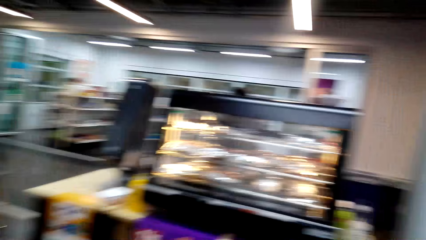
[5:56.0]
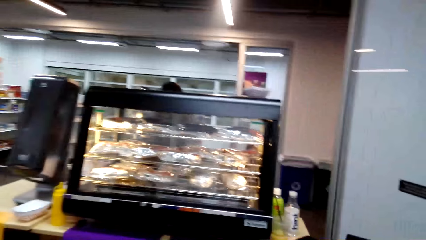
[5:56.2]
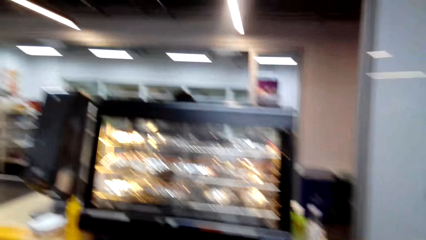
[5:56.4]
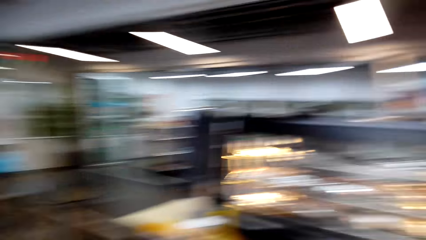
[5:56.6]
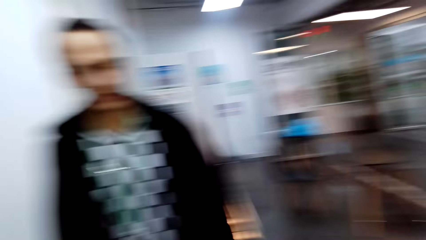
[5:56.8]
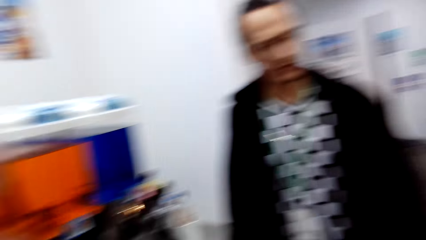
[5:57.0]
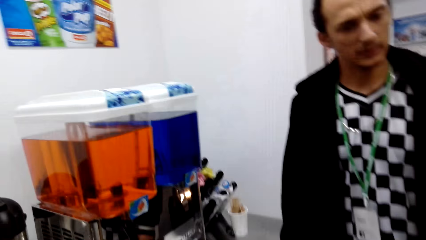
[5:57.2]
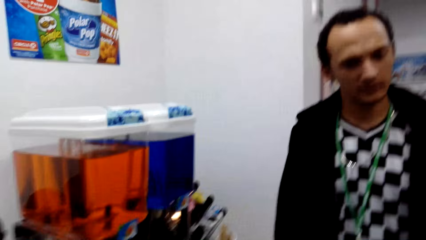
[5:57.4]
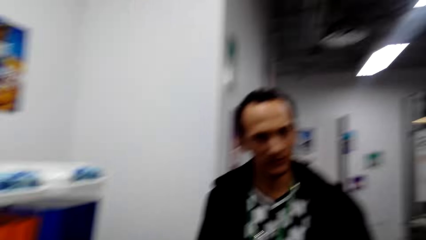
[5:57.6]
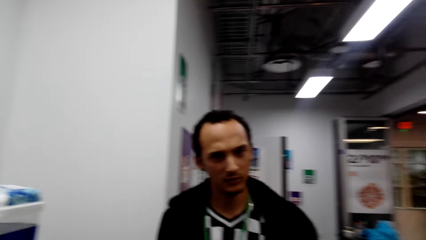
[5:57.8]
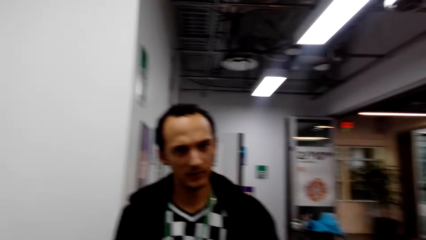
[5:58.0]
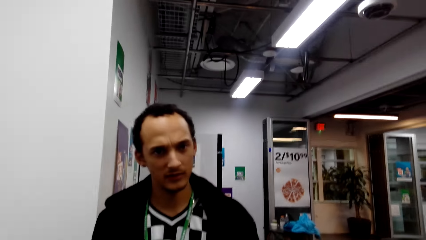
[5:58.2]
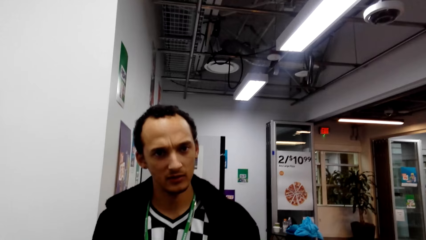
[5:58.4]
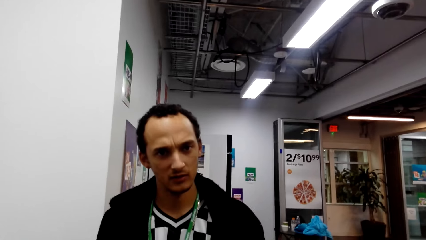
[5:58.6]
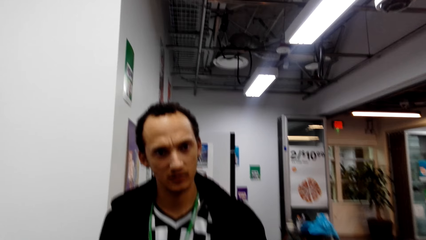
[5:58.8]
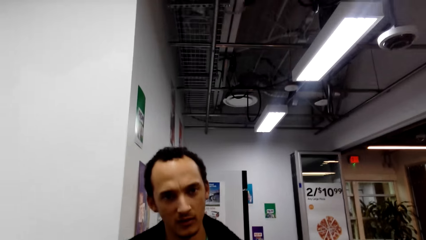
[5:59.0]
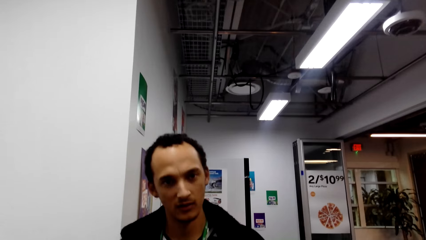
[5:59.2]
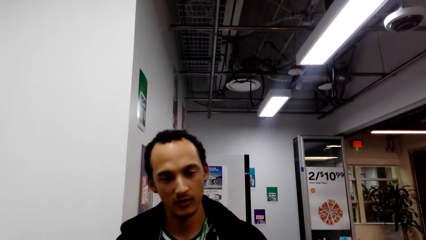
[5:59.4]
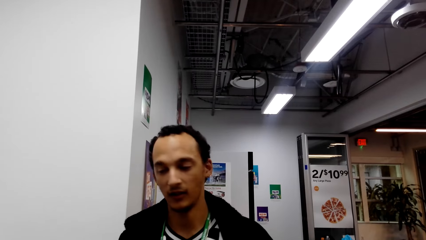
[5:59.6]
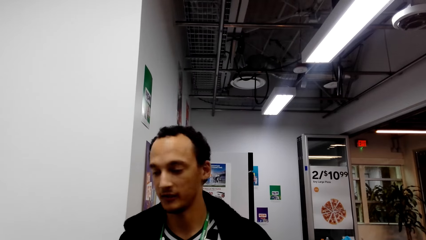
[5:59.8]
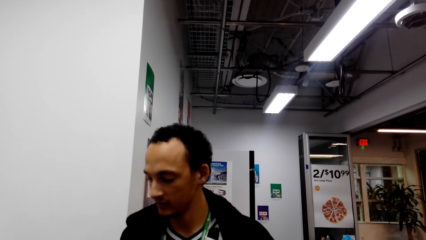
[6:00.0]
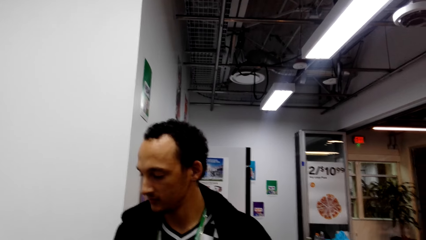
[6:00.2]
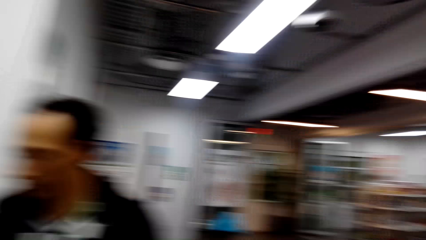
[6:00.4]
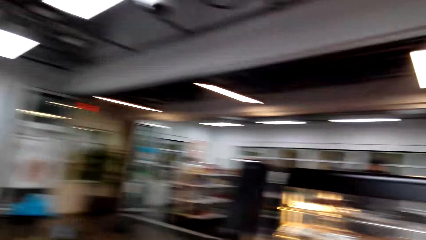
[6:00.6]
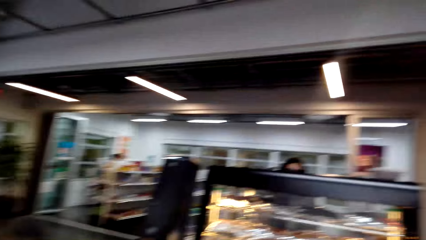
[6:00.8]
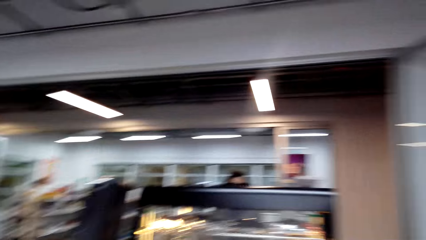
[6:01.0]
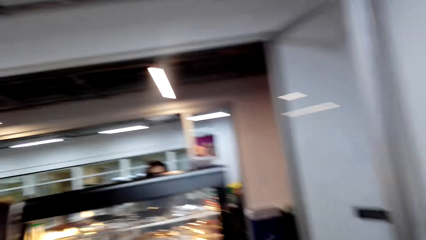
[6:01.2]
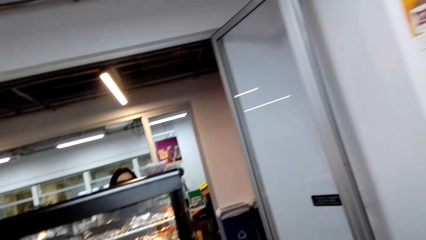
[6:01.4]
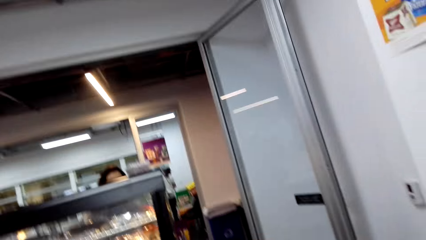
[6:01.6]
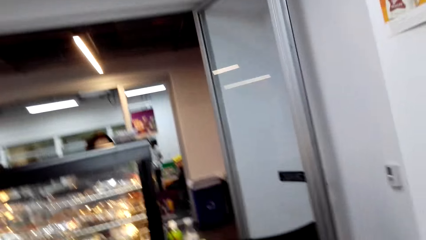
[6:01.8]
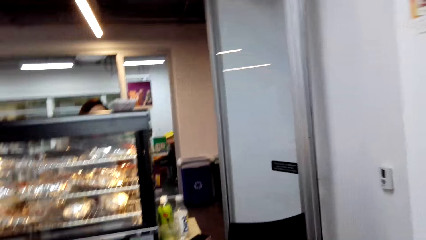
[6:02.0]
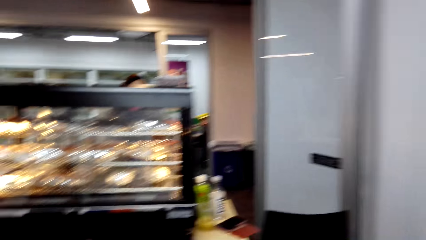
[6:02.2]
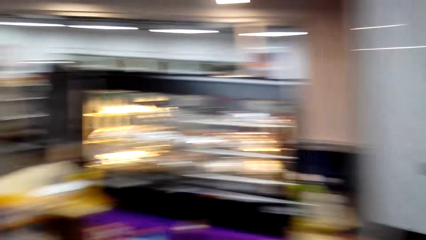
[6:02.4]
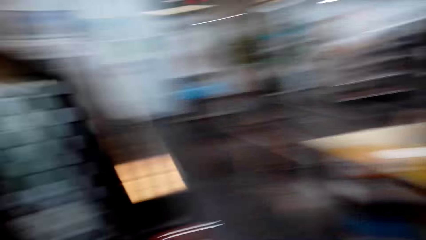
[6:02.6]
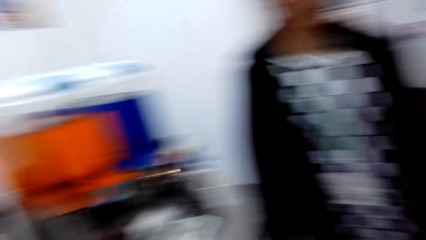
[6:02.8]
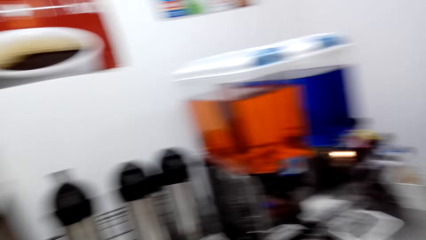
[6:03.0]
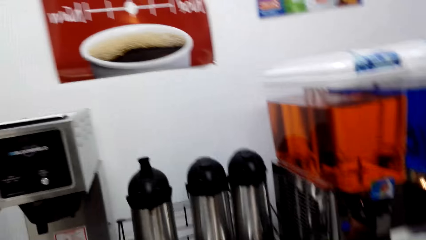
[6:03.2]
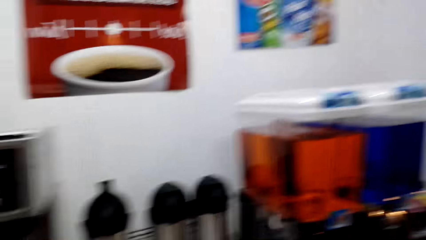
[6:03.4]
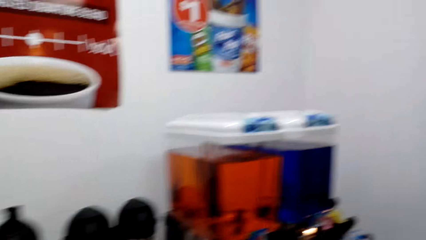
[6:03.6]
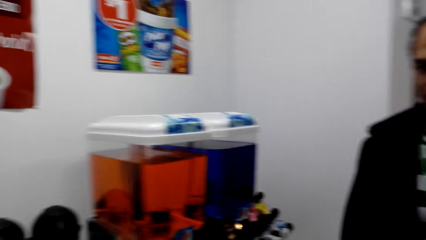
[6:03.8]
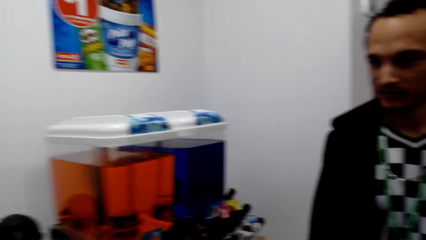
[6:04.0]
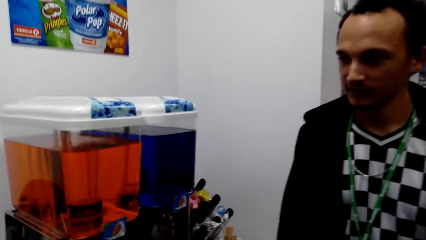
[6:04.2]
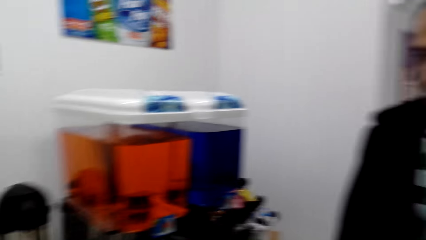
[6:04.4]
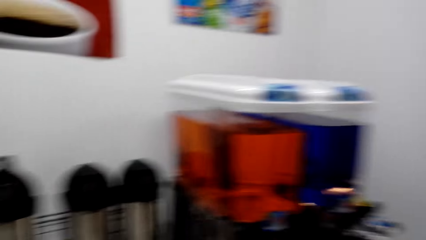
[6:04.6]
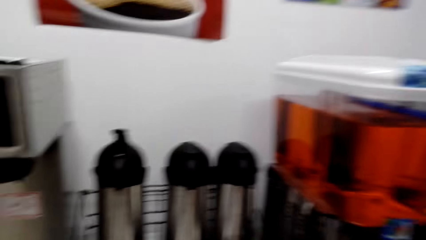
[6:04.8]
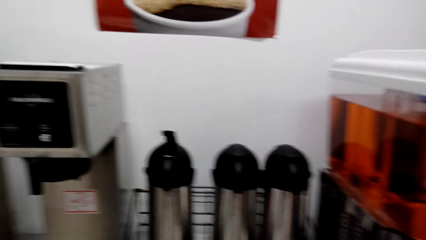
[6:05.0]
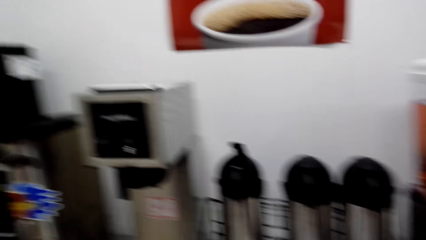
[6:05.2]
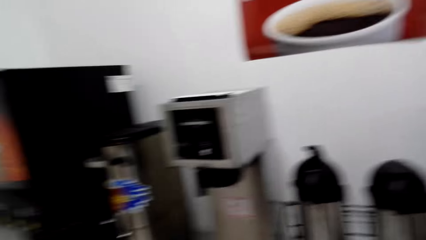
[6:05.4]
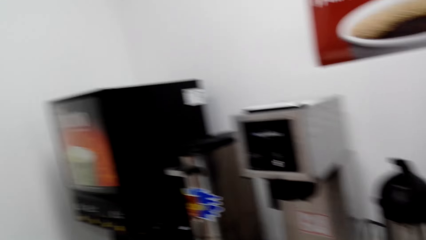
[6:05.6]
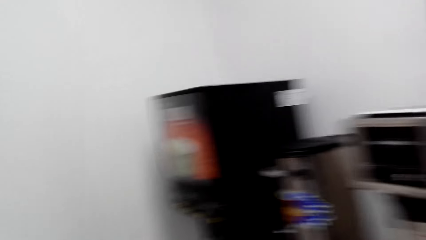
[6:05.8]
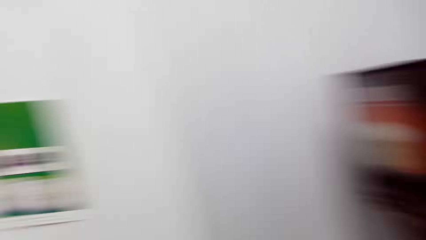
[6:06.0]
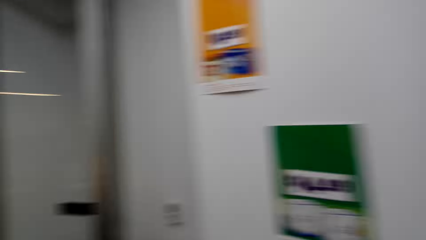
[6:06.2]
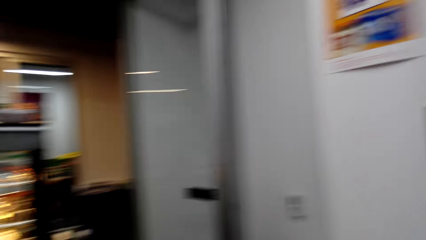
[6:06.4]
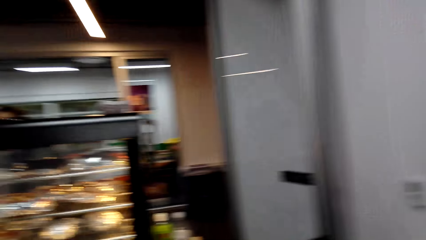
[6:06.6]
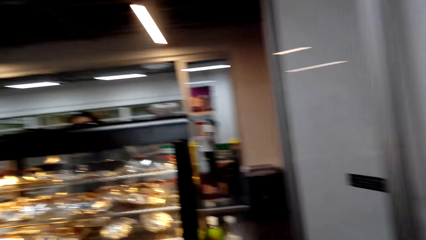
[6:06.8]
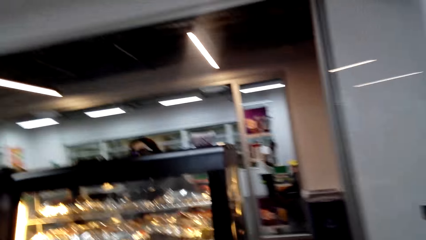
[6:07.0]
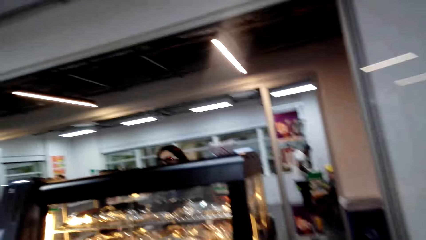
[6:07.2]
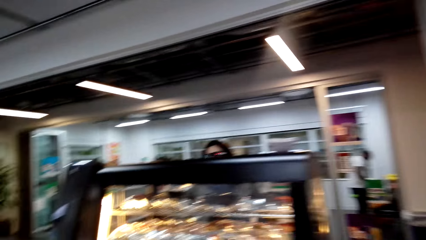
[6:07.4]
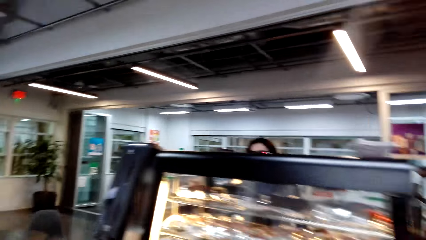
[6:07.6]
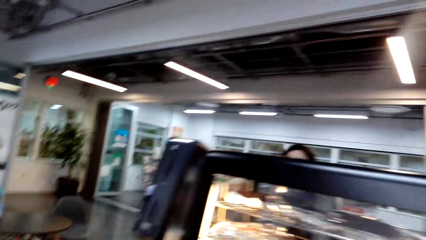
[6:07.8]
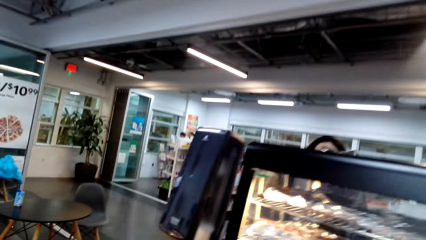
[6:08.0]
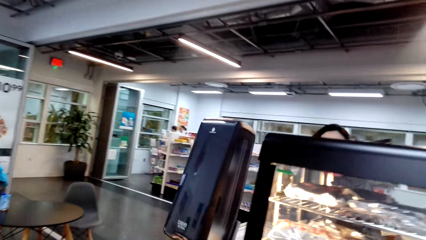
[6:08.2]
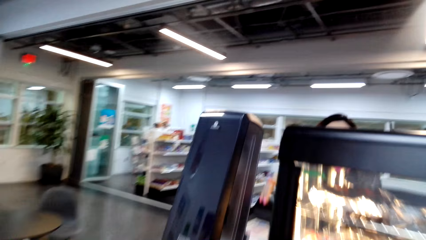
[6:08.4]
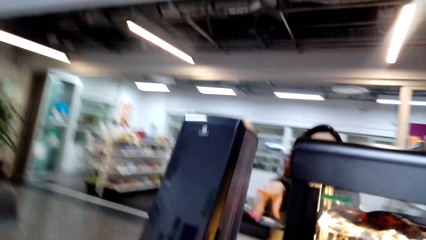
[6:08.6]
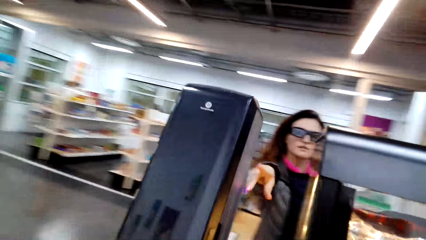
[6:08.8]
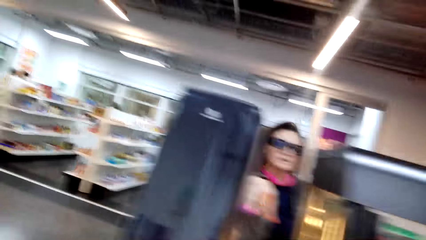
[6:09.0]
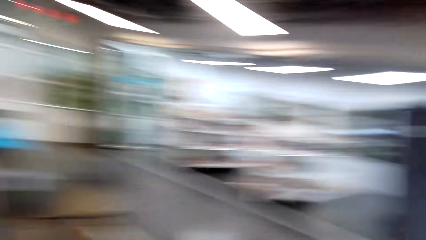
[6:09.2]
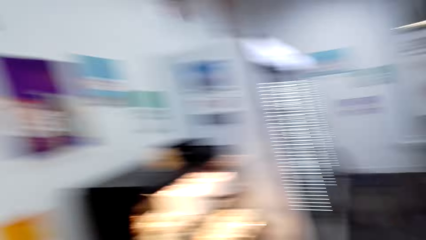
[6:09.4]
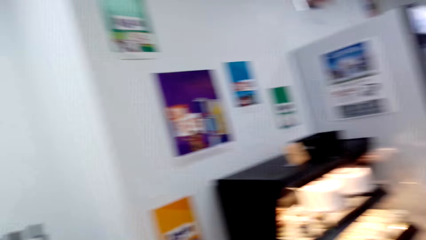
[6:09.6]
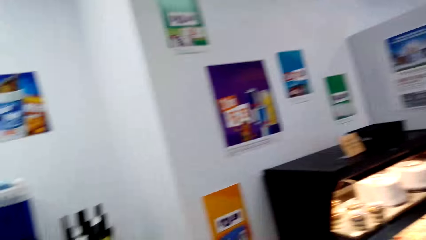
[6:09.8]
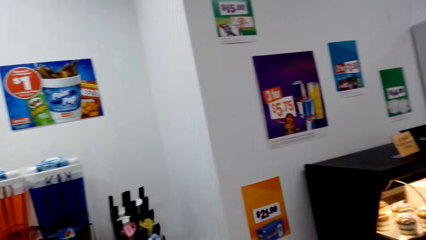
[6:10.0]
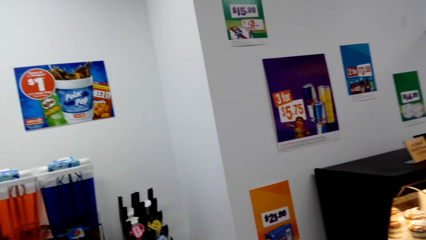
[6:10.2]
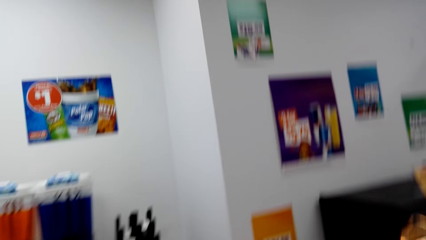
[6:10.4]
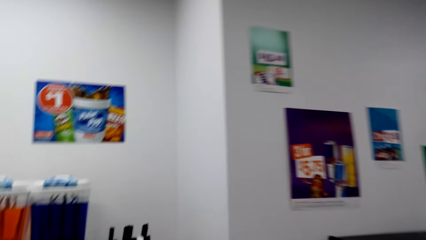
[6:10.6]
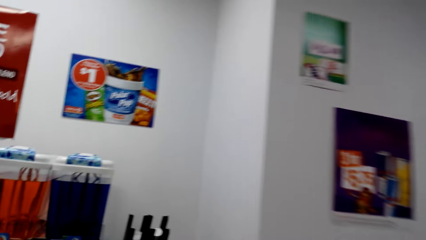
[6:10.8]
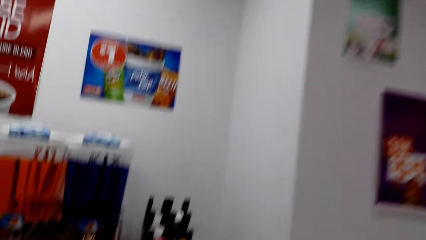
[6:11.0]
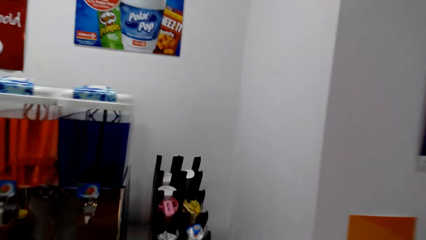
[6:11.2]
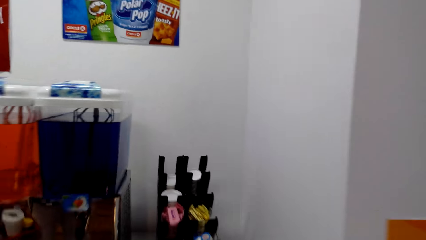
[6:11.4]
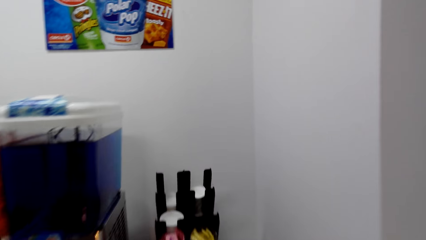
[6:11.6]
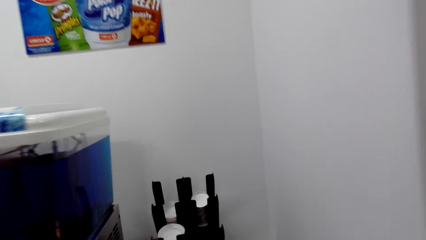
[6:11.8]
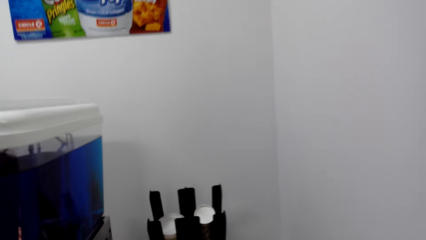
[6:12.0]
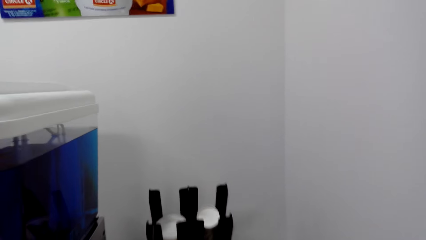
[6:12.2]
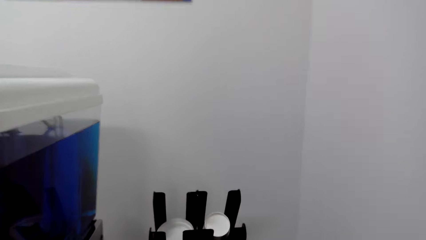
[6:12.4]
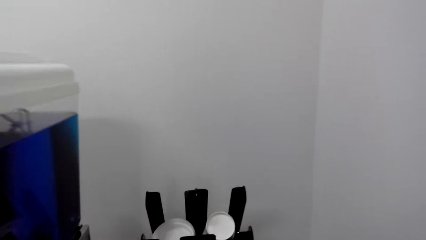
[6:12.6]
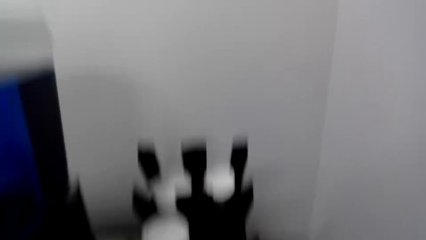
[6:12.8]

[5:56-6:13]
A person nods his head. The camera wearer looks around. Another person talks to the camera wearer. The camera wearer picks up the disposable cup.
